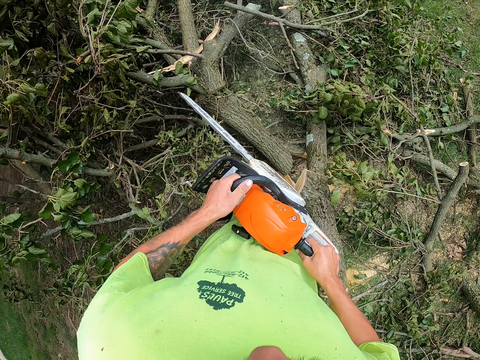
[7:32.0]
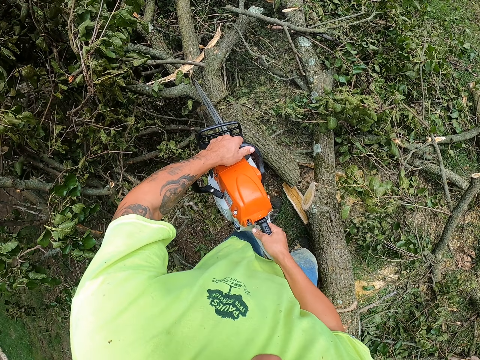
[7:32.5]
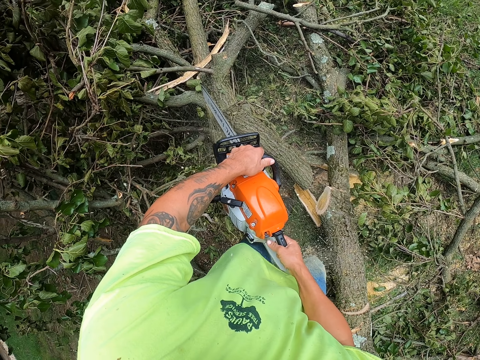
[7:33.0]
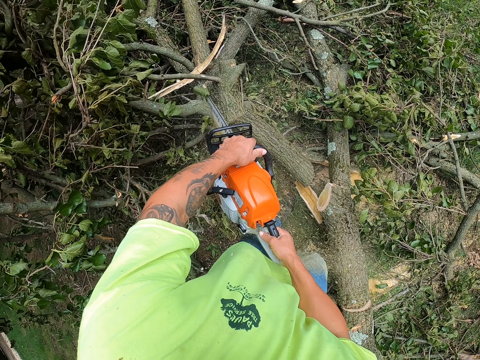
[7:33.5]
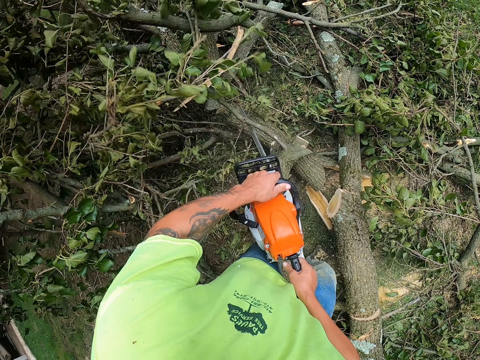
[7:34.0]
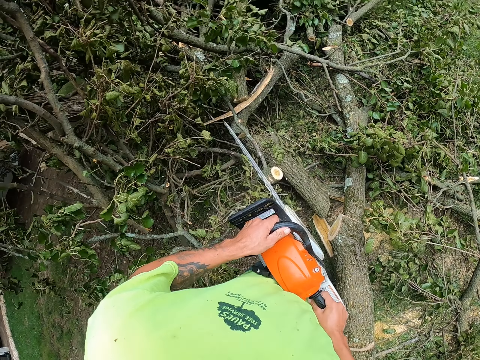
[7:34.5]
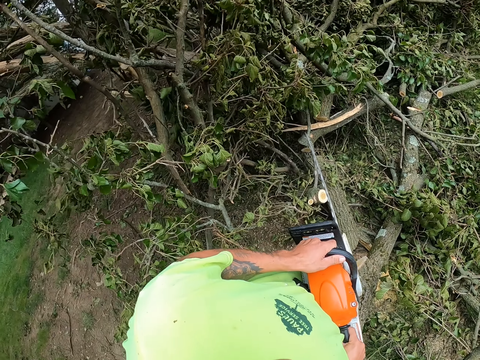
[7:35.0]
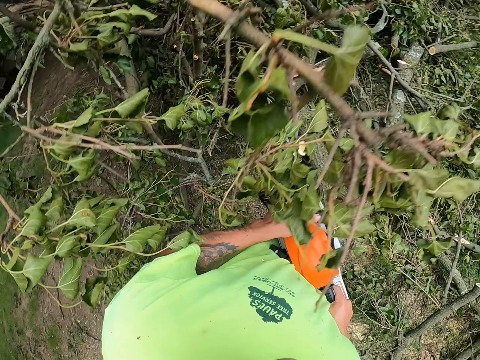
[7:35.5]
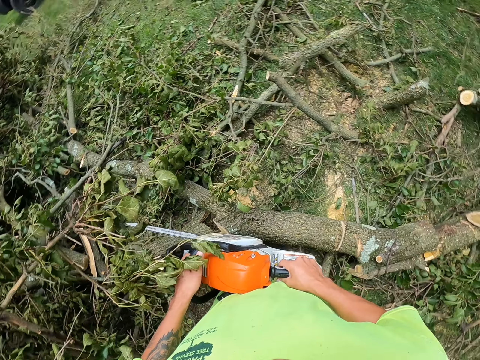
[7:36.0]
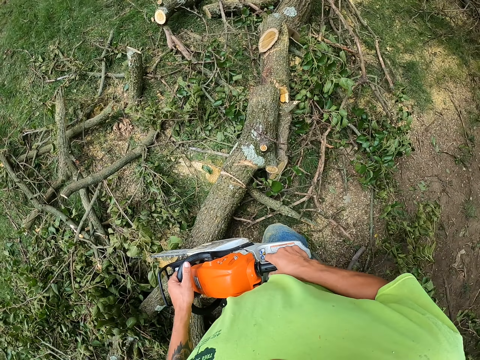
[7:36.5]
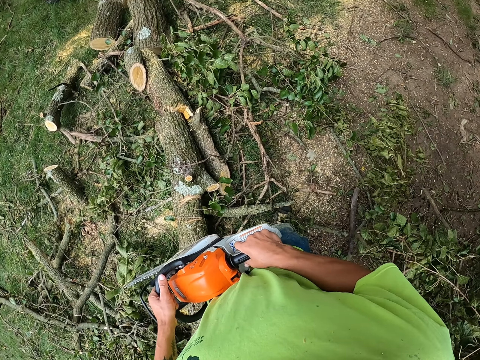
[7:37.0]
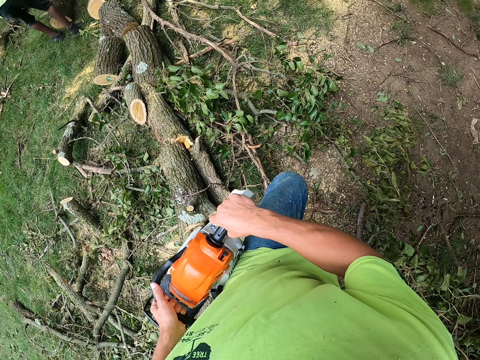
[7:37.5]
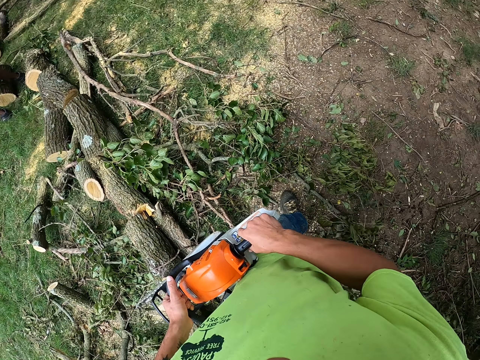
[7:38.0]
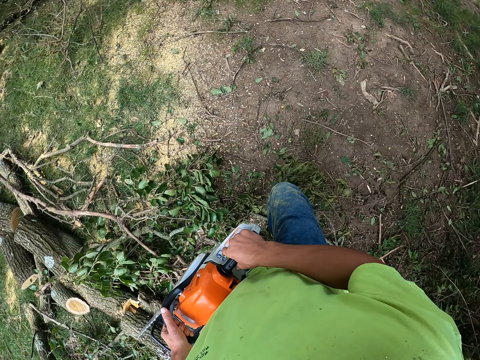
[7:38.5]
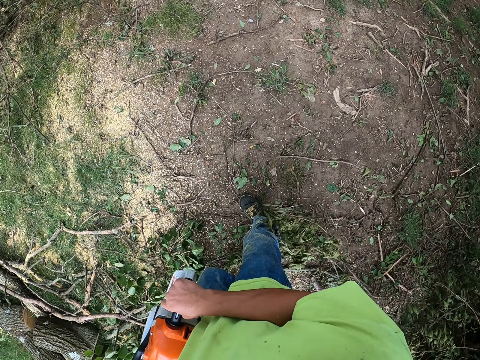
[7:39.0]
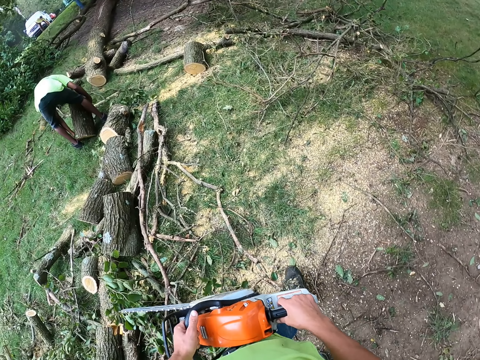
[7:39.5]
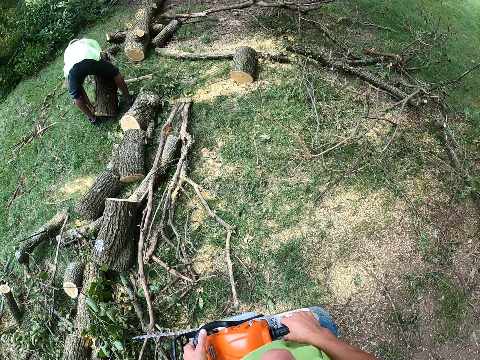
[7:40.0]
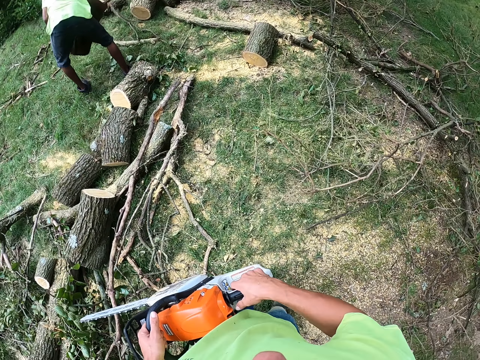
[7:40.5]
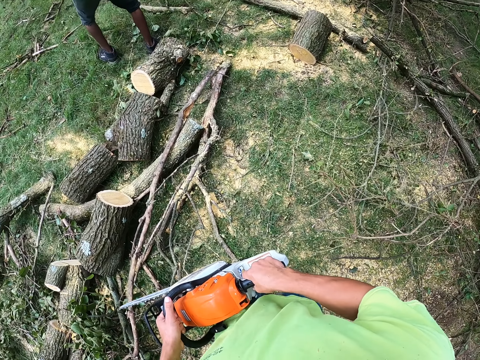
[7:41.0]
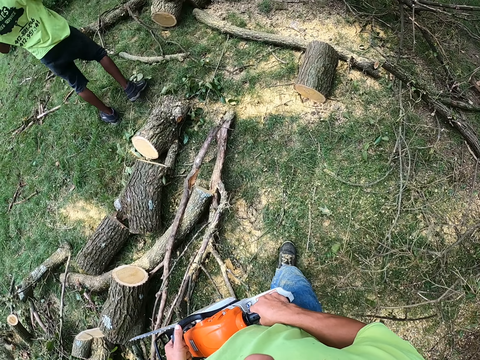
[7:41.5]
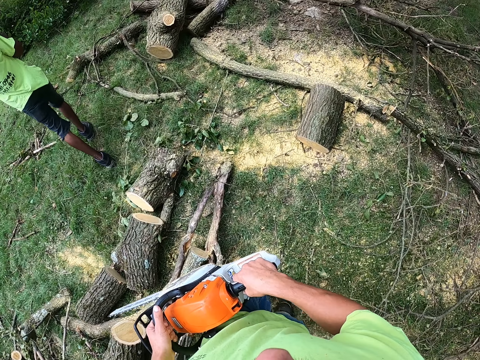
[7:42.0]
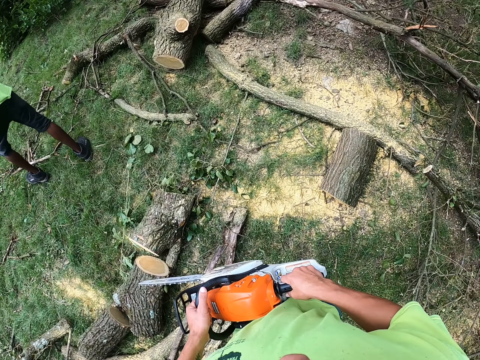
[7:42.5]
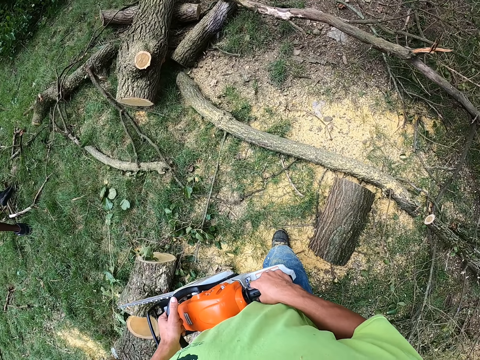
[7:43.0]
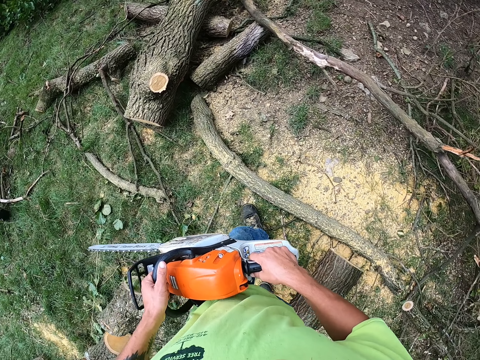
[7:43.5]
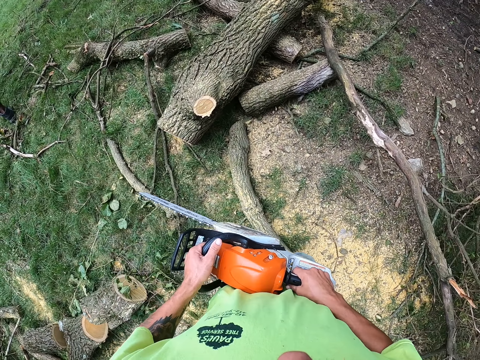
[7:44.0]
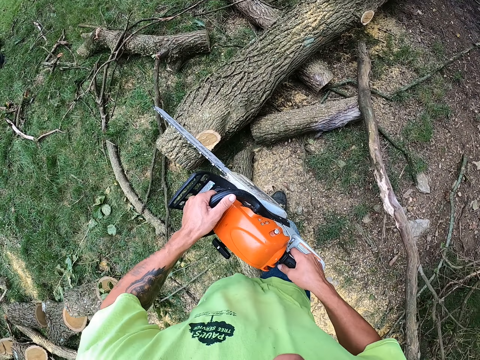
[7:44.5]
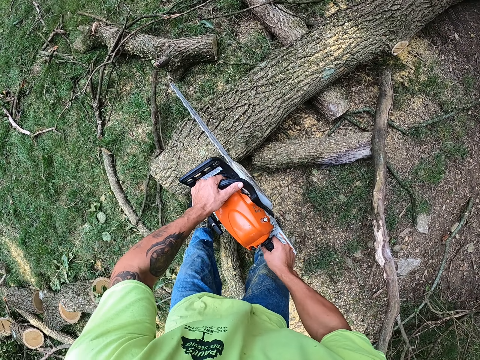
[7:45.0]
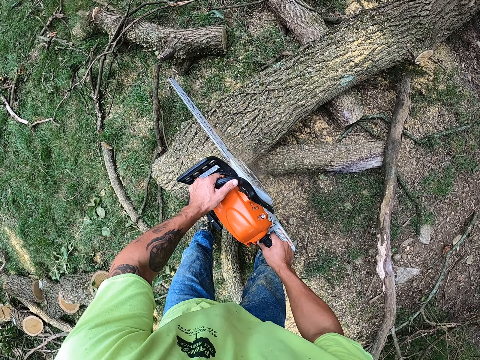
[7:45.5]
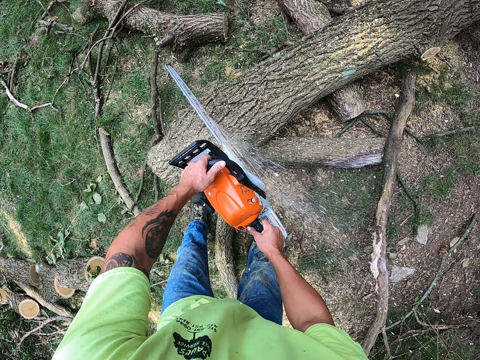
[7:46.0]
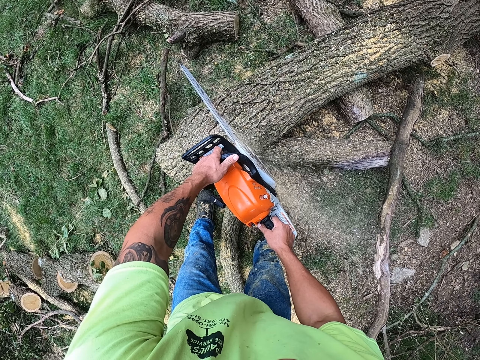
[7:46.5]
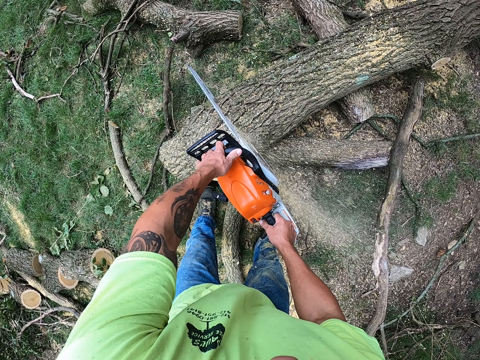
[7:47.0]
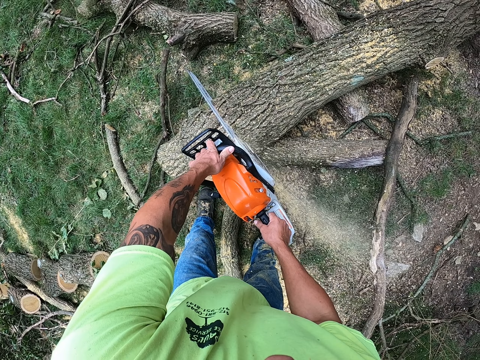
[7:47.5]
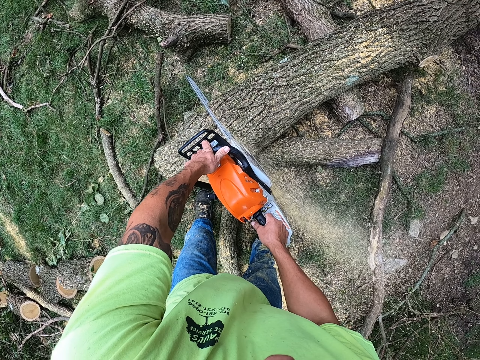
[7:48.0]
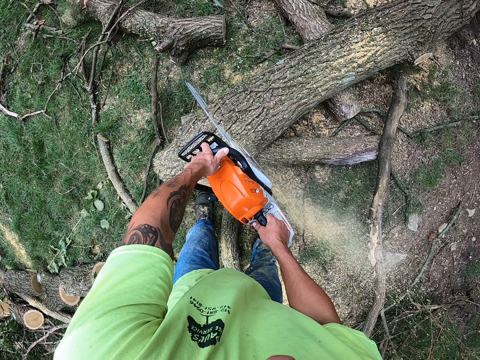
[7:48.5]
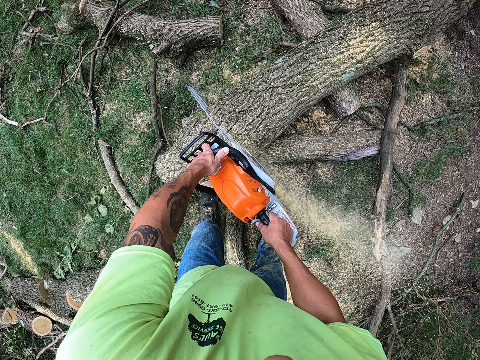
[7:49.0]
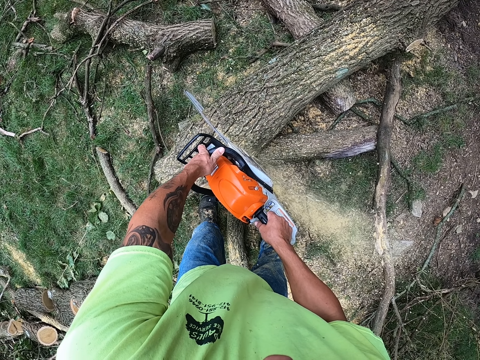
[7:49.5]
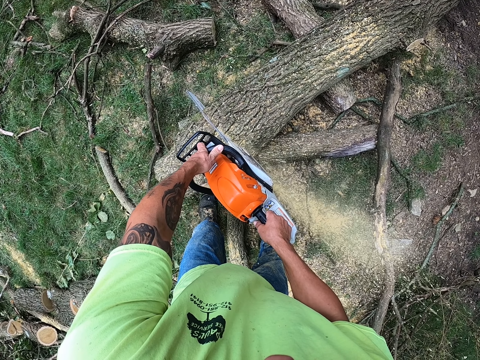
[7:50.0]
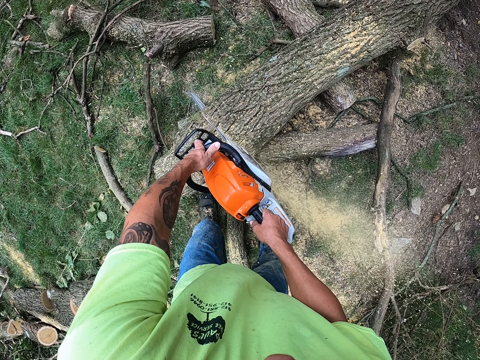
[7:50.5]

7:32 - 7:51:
The camera wearer cuts the trunk of the felled tree with the chainsaw with both hands. They cut a trunk of the felled tree with the chainsaw with both hands.

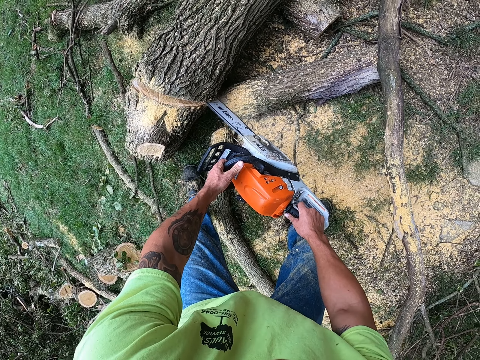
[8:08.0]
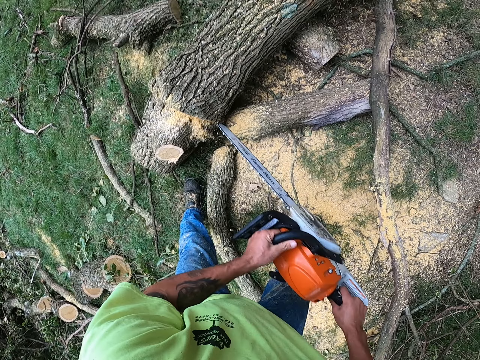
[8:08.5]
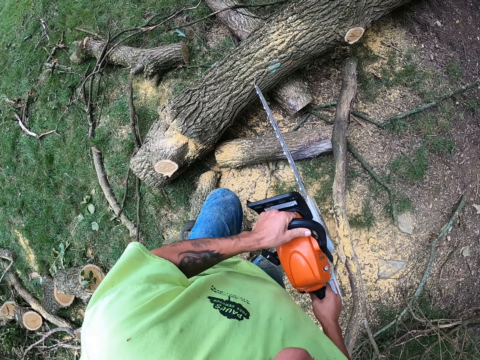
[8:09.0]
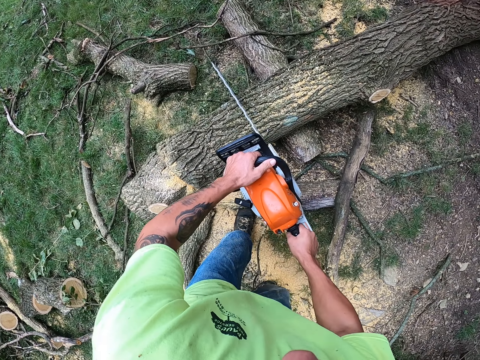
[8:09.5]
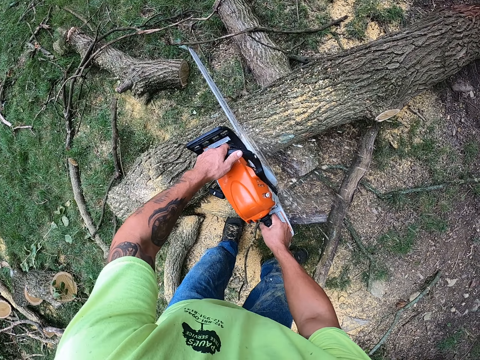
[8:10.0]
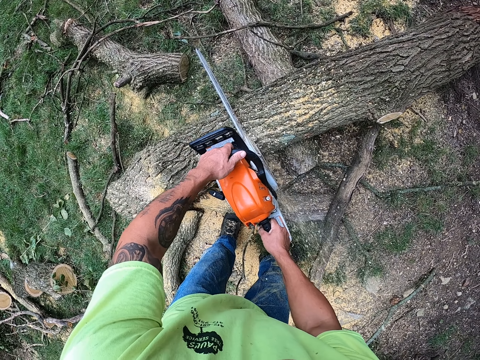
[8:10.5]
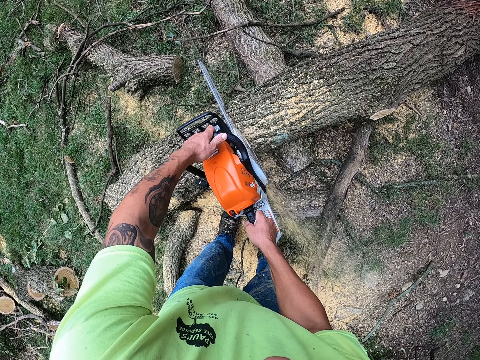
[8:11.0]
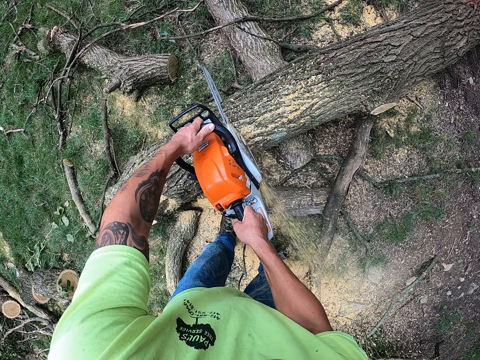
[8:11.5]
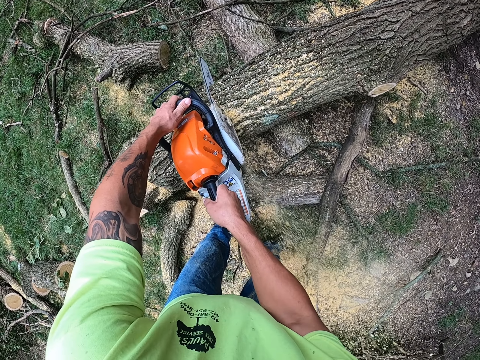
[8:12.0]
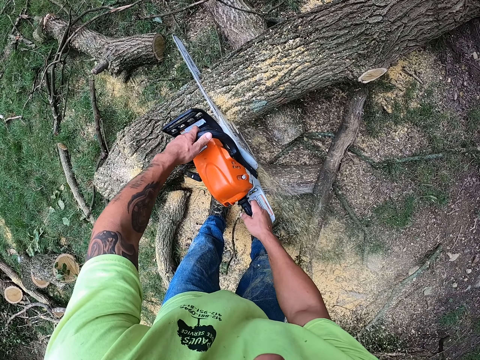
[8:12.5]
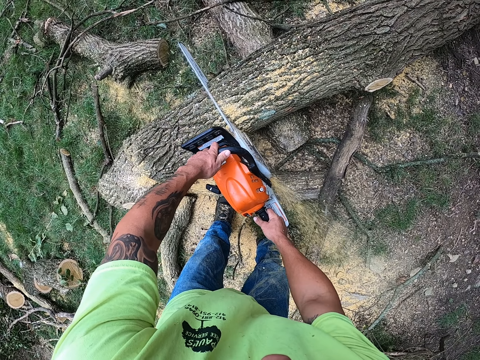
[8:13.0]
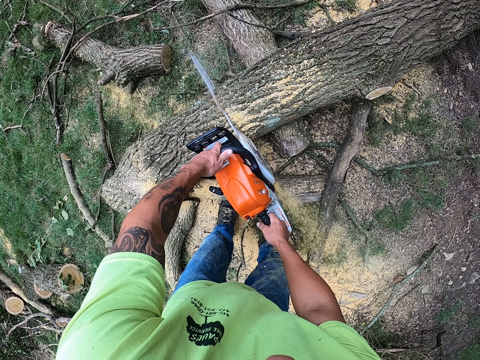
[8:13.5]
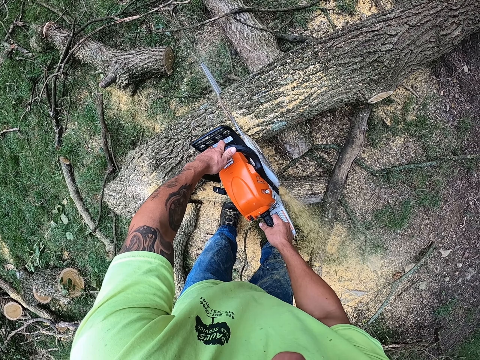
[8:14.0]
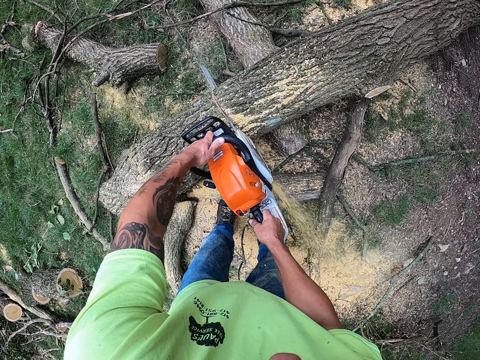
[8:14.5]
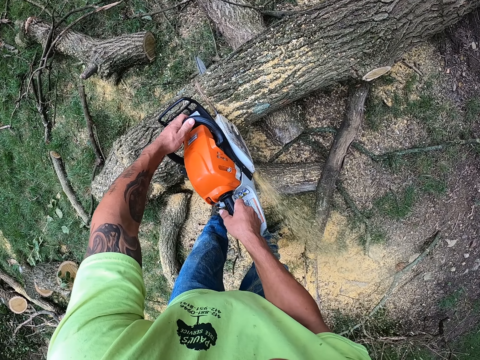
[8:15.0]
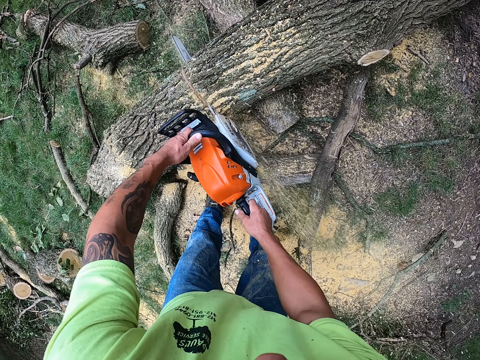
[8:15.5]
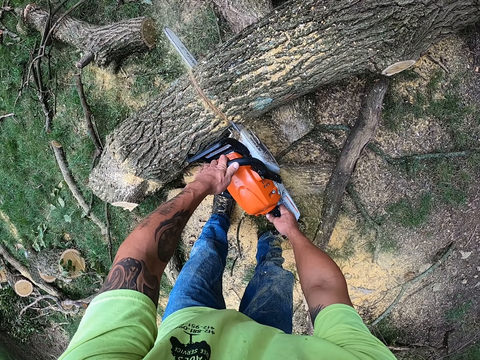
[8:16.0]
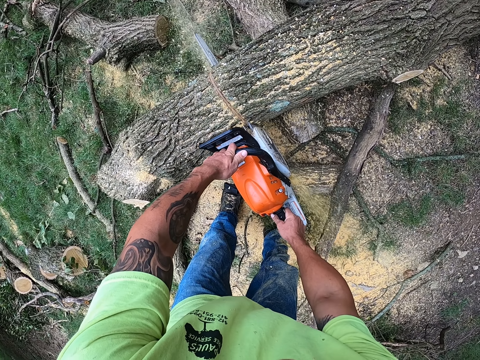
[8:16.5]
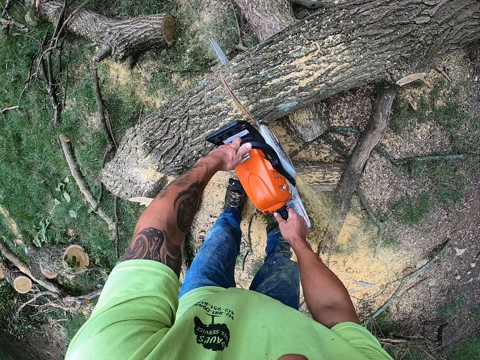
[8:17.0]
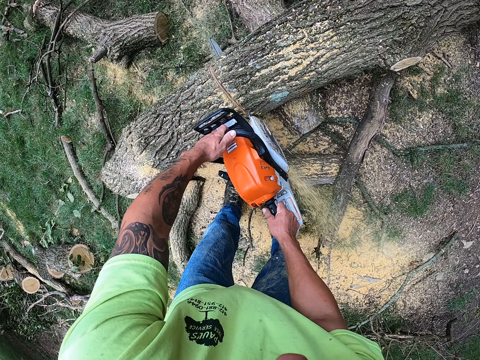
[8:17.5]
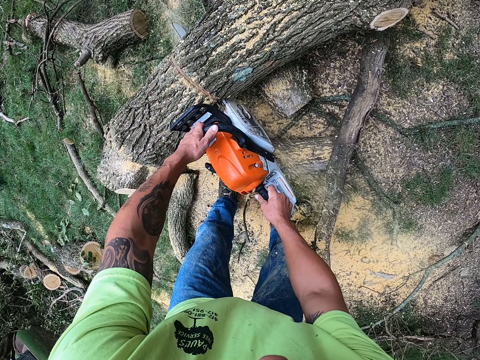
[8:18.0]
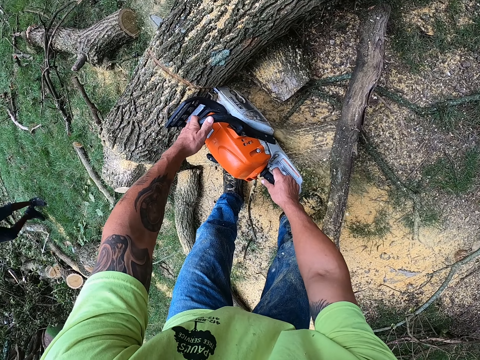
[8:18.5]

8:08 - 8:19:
The camera wearer cuts the trunk of the felled tree with the chainsaw with both hands.
